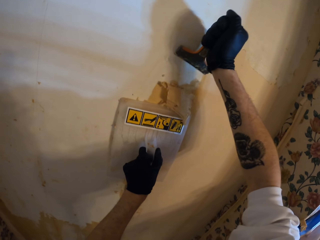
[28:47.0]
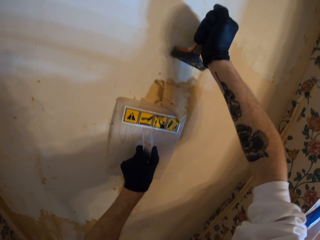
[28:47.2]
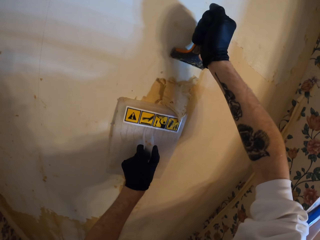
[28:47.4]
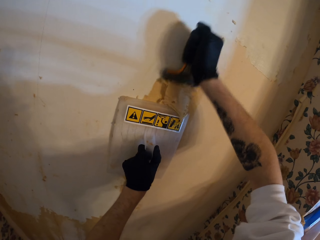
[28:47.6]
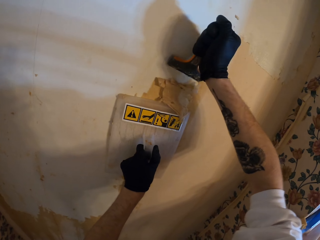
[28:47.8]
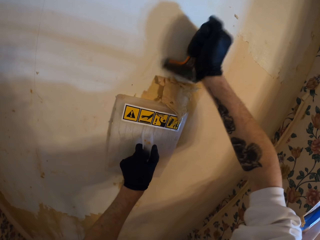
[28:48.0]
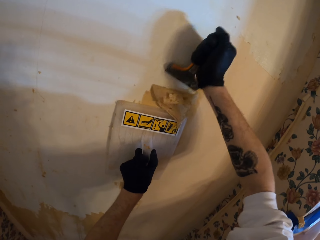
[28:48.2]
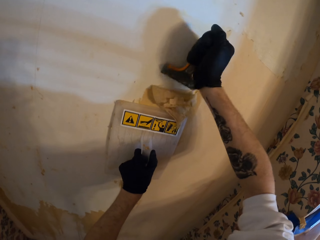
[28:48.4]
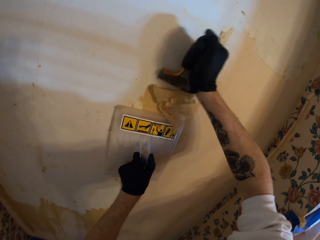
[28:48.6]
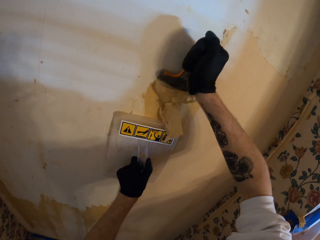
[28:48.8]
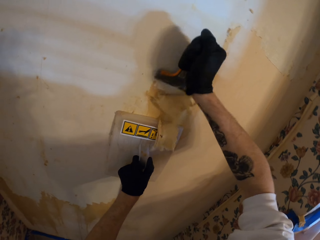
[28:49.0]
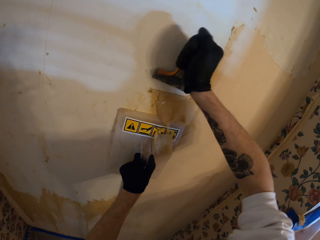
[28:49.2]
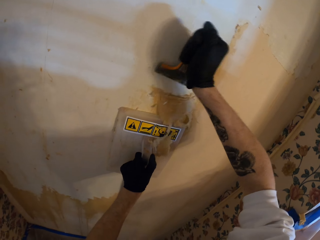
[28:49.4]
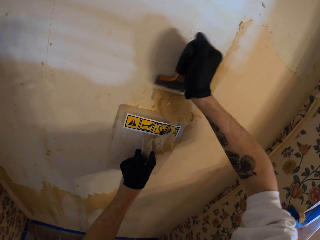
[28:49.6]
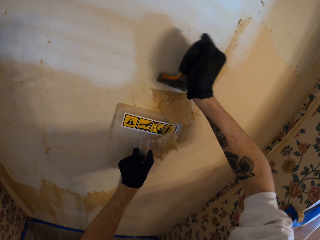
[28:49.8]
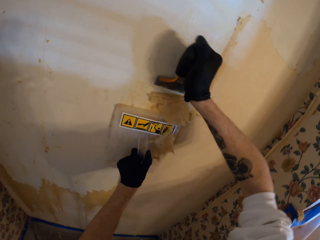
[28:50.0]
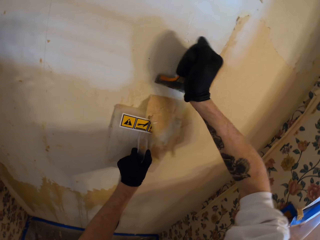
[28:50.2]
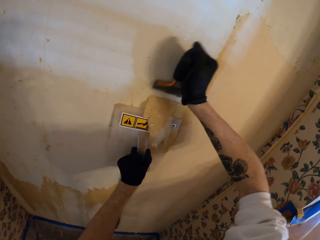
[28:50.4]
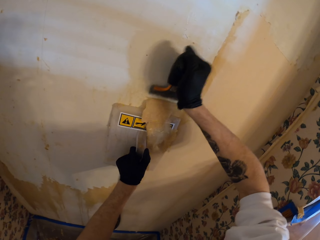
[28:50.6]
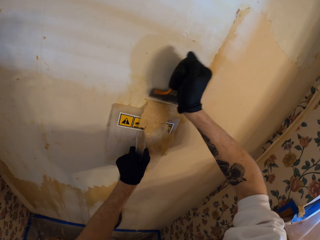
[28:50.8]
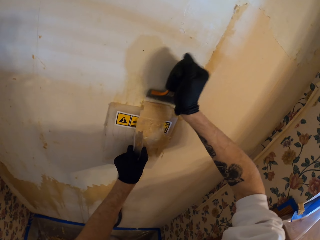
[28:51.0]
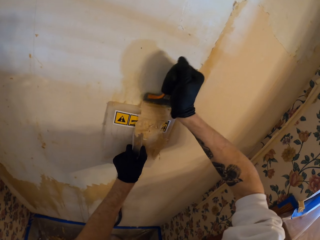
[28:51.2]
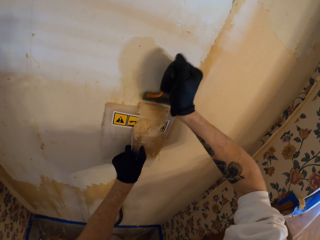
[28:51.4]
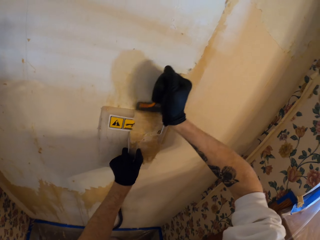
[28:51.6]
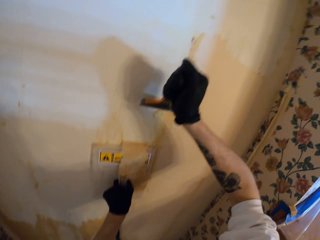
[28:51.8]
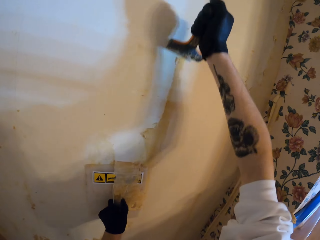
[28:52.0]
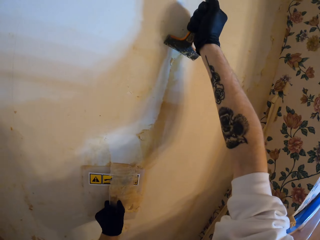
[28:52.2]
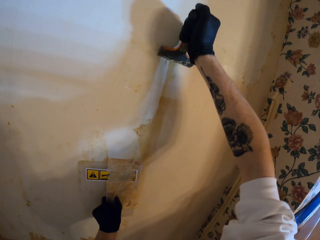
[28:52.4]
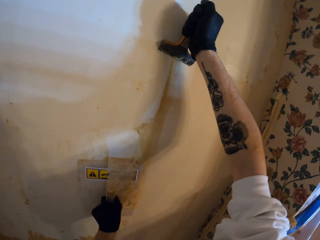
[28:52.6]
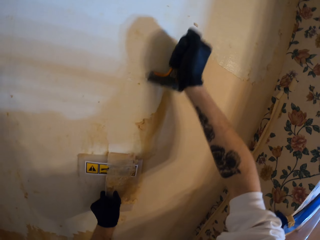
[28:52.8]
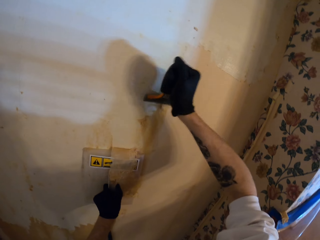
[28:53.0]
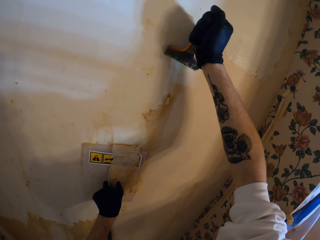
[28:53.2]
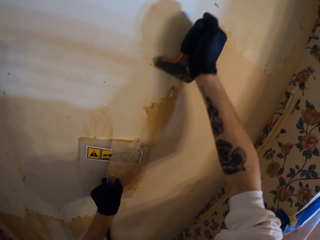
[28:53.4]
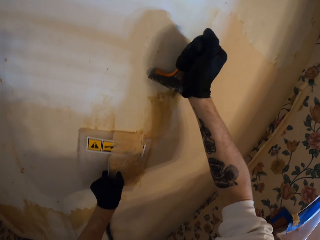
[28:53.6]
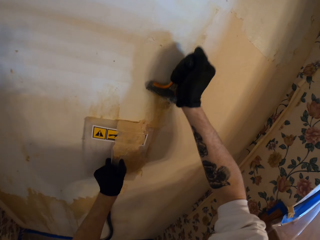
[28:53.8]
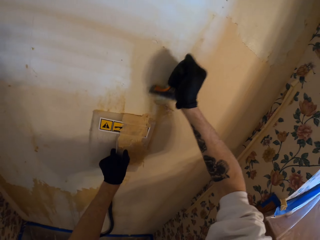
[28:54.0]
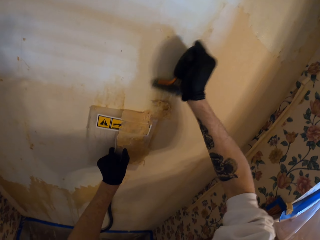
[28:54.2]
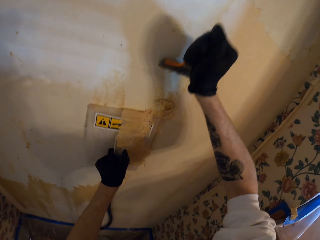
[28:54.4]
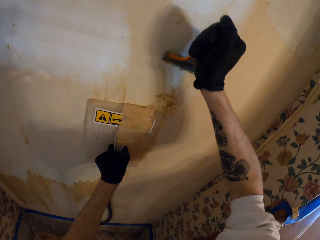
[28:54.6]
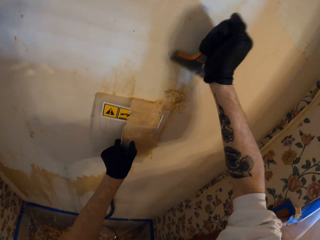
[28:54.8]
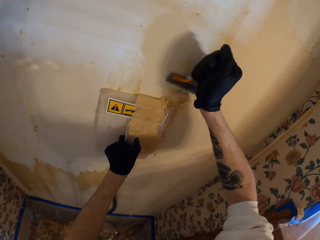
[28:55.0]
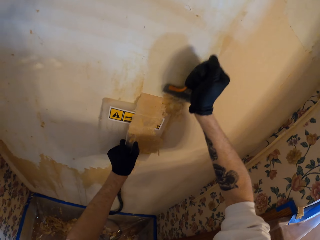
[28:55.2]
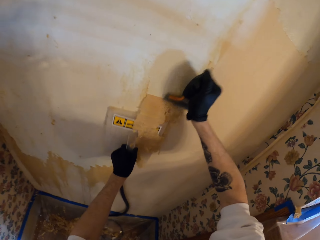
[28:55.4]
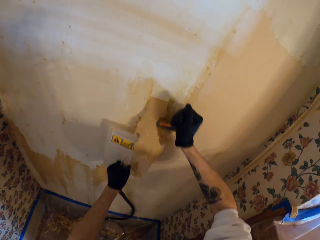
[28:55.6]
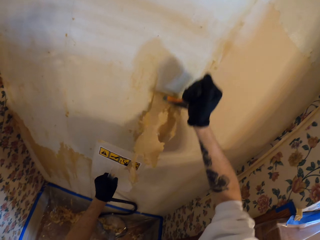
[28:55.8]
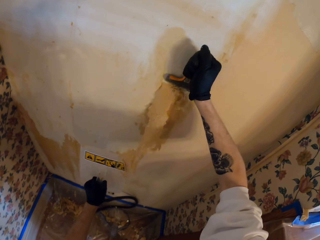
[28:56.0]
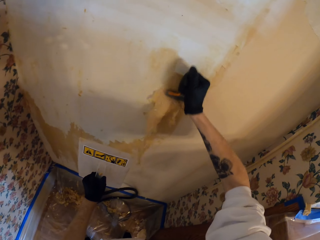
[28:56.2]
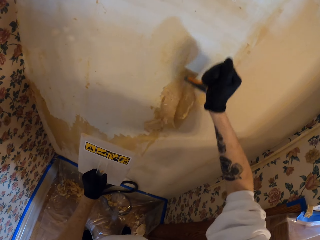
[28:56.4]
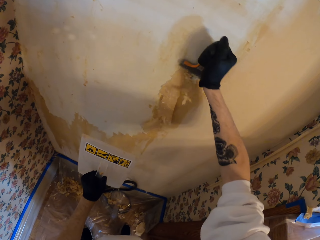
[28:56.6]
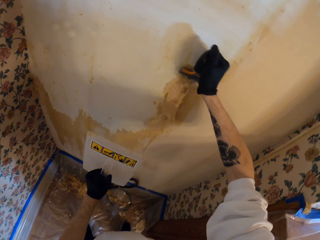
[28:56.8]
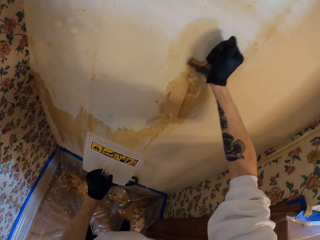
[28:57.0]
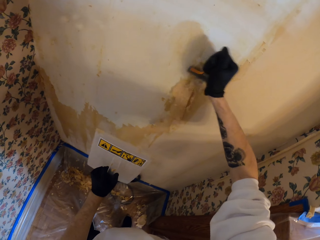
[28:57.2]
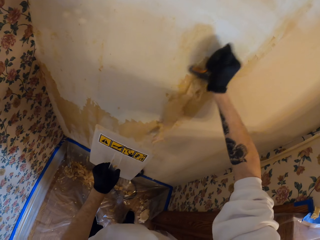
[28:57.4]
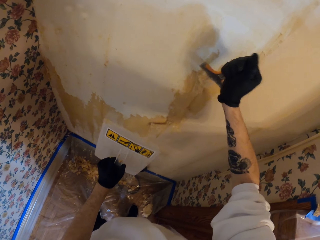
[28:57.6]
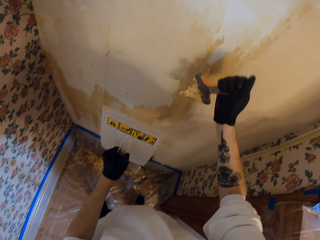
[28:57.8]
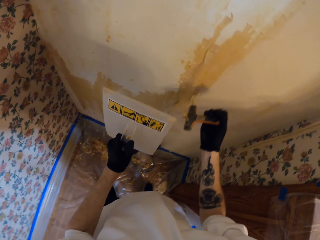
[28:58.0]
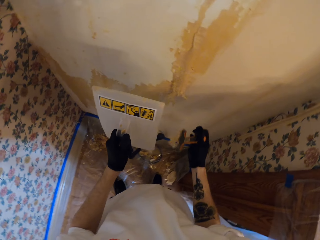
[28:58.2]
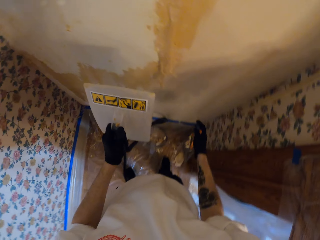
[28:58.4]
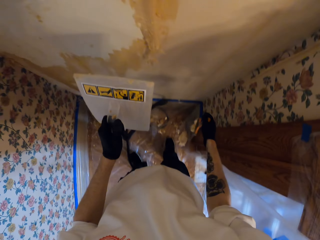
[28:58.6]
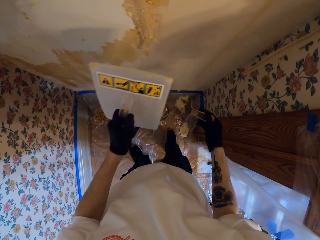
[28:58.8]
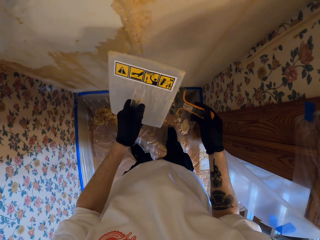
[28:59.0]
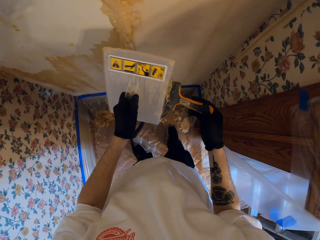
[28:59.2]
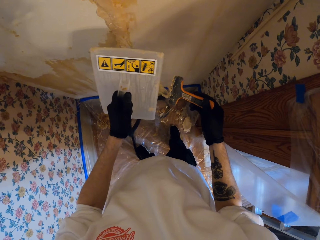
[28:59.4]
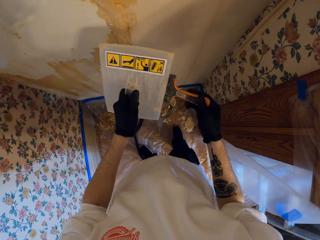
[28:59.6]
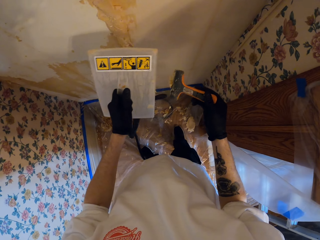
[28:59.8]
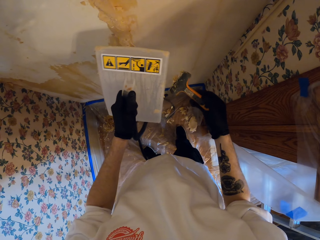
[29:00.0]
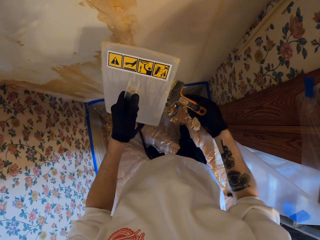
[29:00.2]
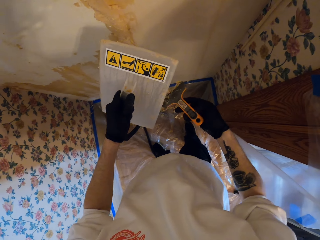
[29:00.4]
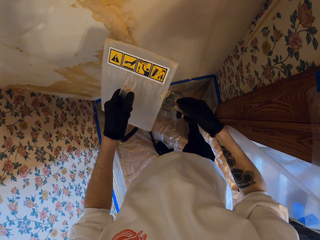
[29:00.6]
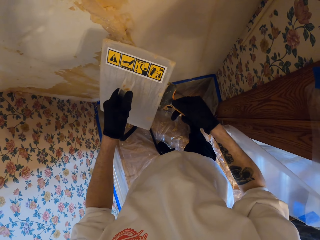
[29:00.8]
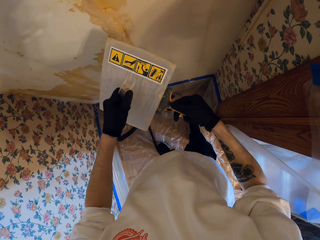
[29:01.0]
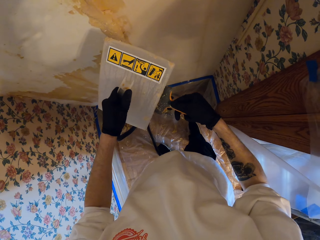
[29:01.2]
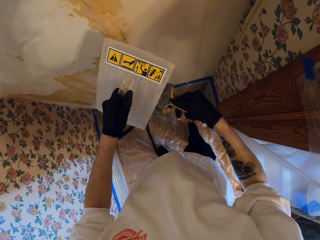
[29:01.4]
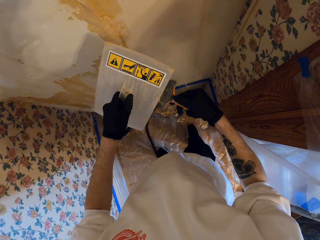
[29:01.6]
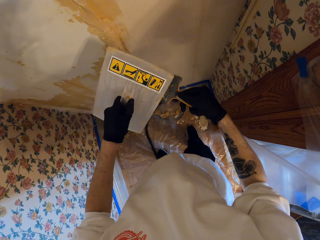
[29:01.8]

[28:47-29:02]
The camera wearer scrapes the wall in the room with a scraper. They lift the wallpaper steamer while scraping the room wall. They remove waste paper out of the scraper with the wallpaper steamer.

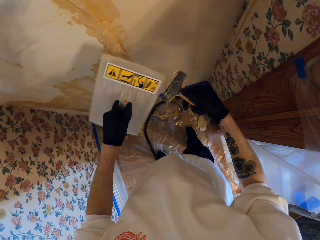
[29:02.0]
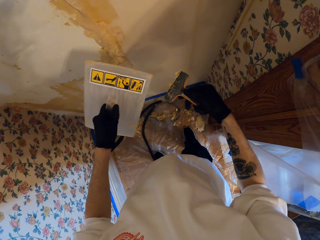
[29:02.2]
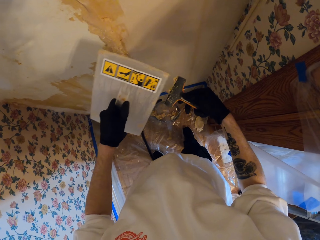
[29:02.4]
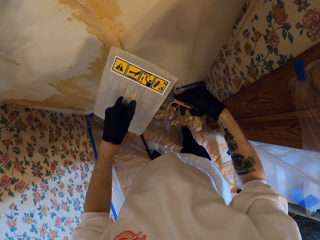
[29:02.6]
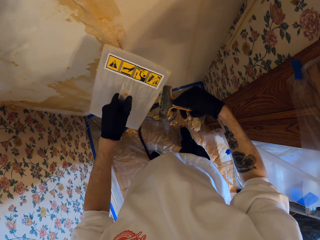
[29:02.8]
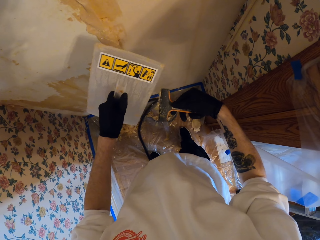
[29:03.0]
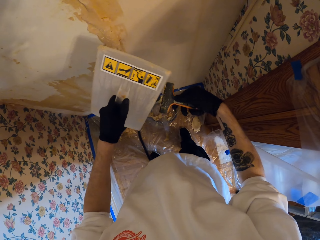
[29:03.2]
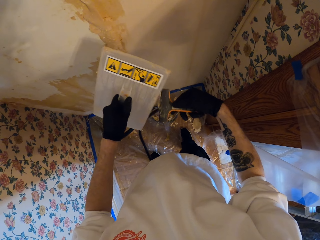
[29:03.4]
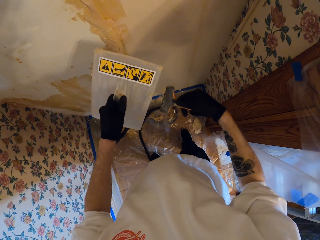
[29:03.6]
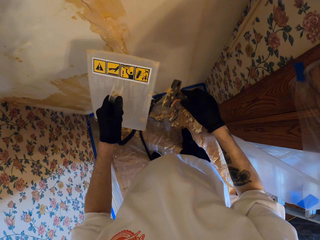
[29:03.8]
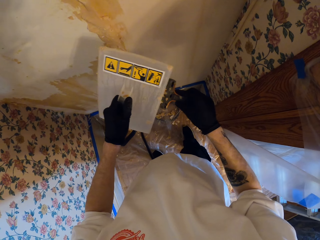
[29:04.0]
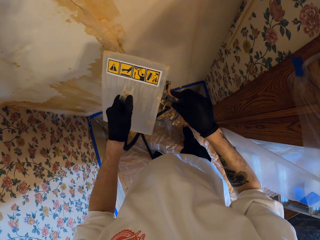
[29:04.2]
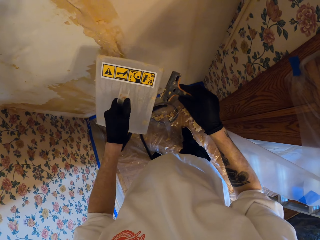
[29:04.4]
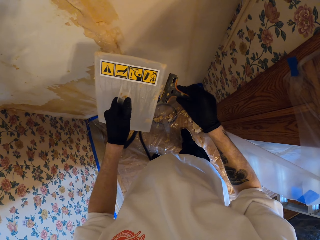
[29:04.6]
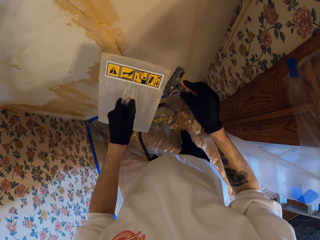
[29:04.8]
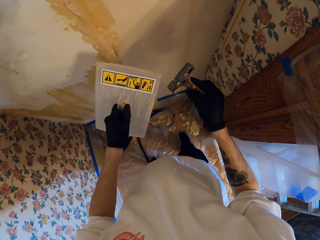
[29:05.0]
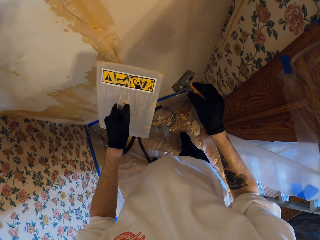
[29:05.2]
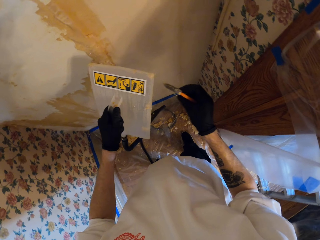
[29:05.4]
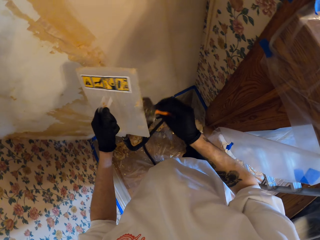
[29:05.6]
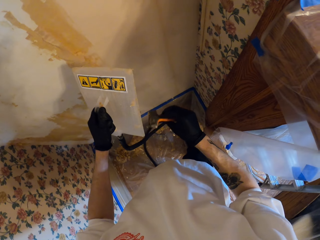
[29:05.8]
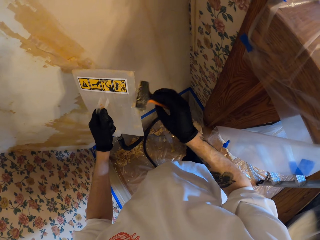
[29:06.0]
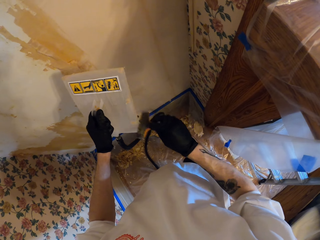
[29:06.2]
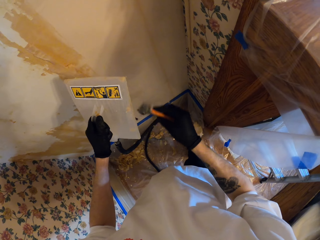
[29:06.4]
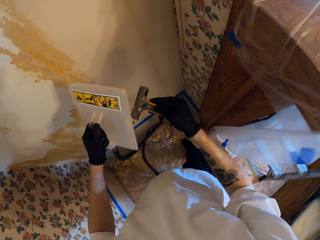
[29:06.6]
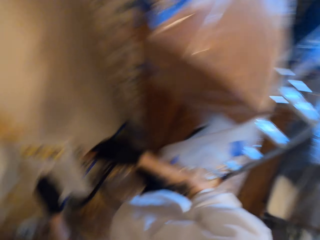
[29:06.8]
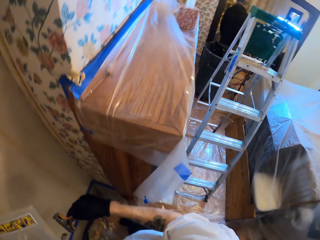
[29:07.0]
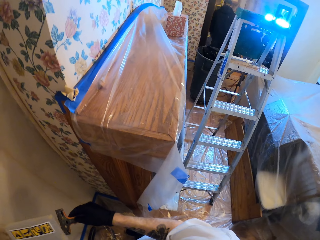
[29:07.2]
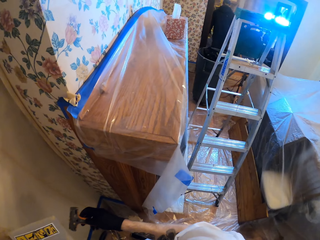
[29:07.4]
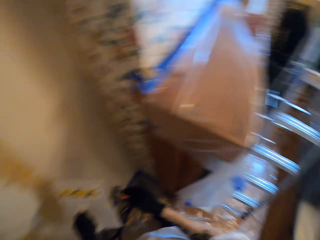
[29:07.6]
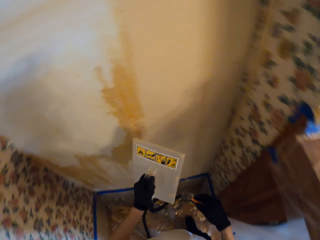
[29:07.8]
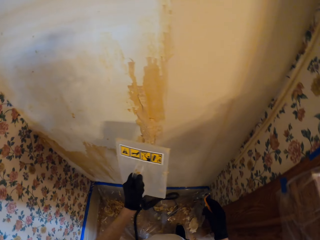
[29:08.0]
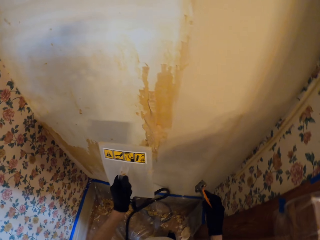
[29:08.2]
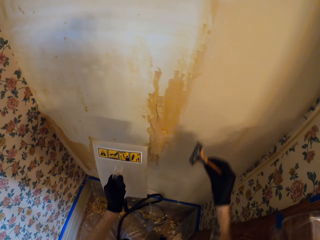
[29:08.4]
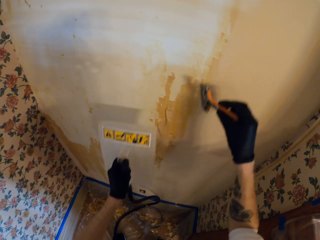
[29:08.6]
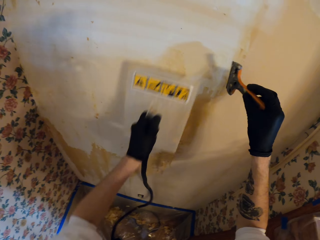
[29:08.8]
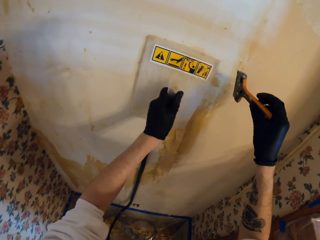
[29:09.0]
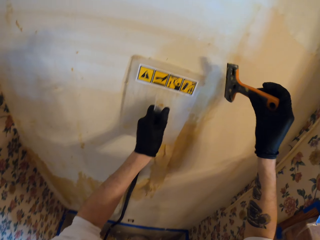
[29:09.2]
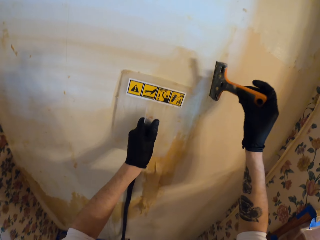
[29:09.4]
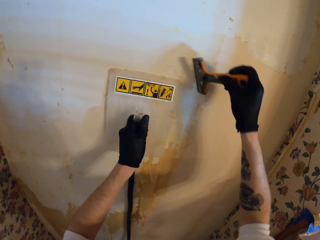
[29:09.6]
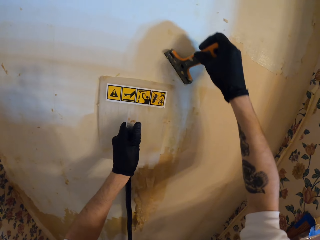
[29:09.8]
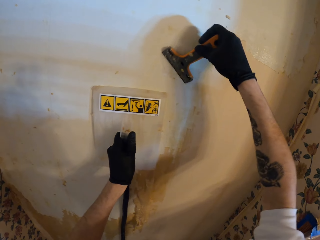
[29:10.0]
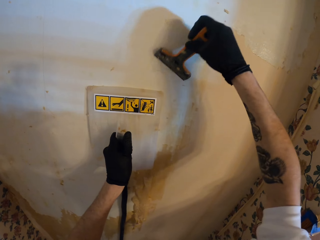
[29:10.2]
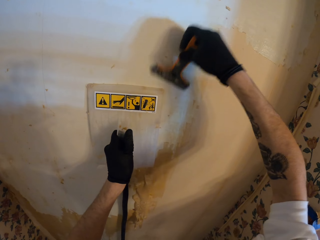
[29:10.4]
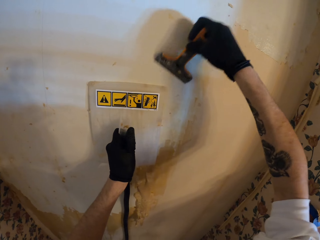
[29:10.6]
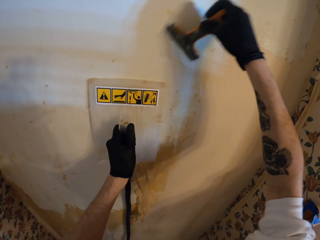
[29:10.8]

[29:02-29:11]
The camera wearer presses the wallpaper steamer on the room wall.
